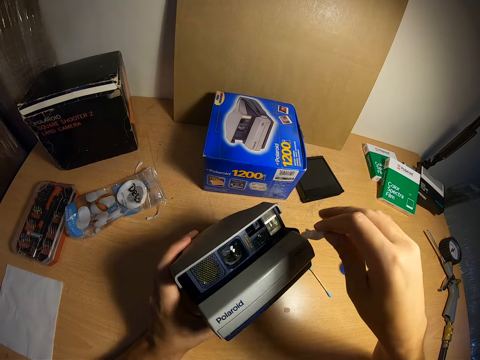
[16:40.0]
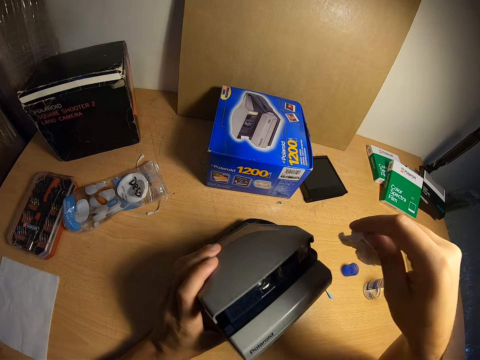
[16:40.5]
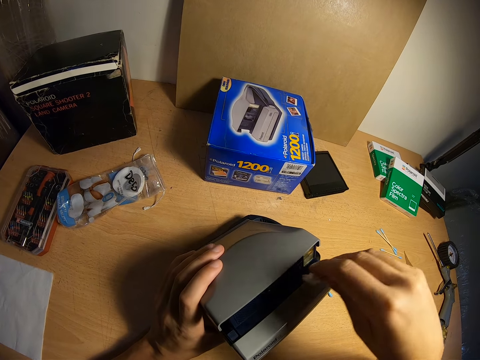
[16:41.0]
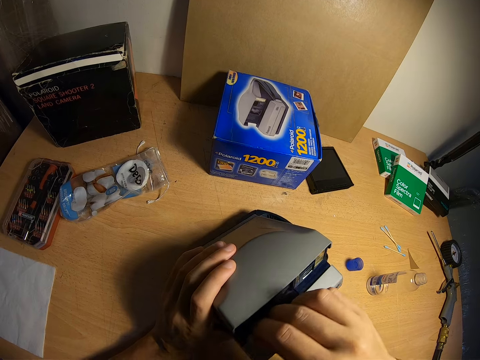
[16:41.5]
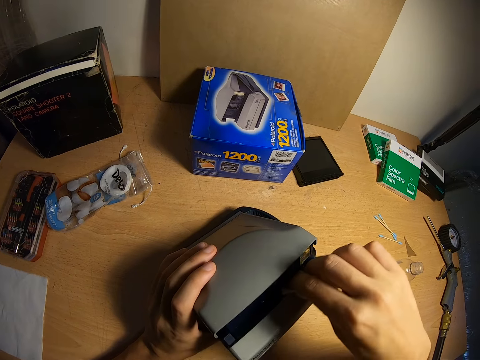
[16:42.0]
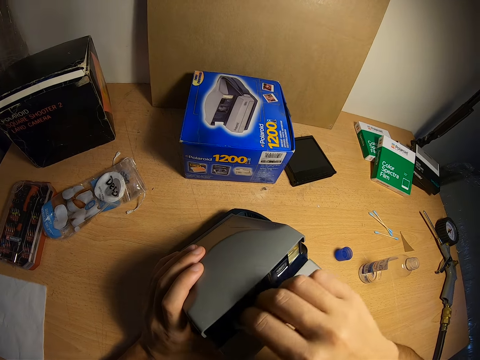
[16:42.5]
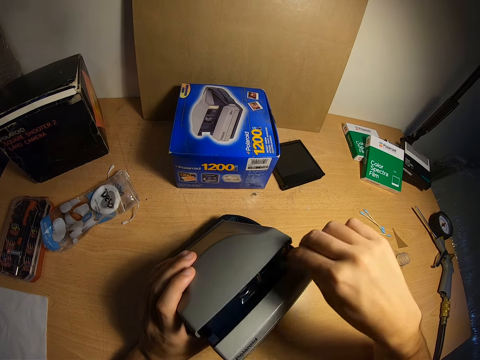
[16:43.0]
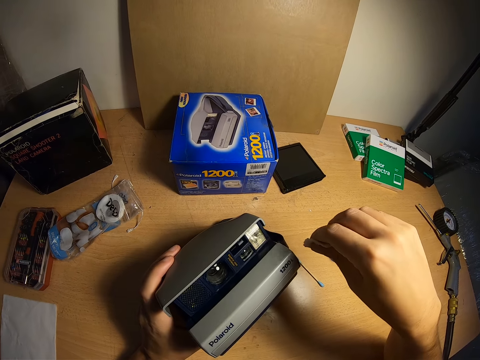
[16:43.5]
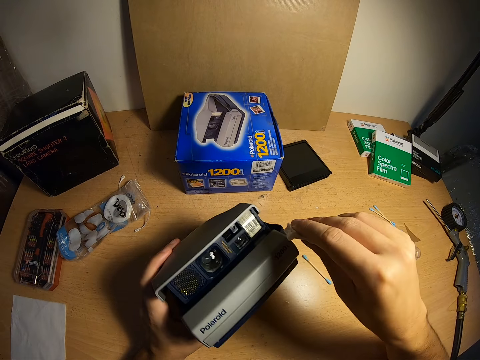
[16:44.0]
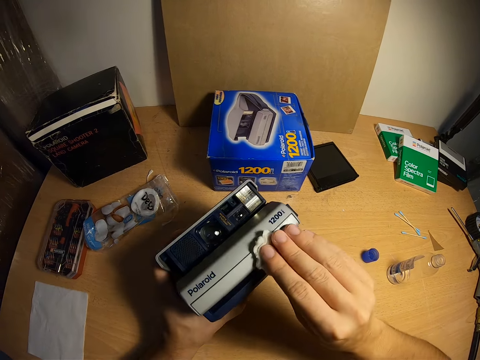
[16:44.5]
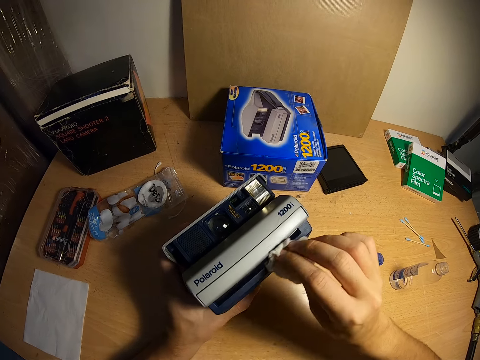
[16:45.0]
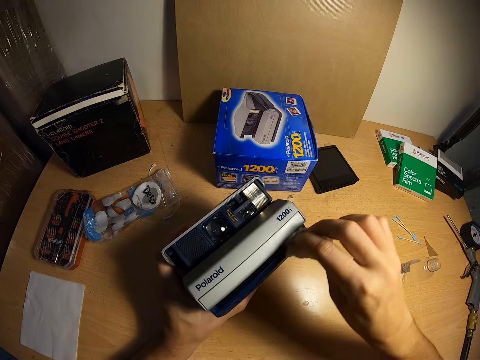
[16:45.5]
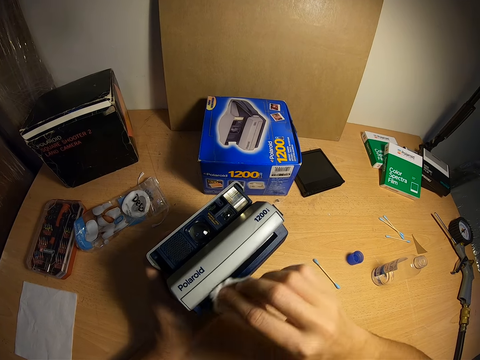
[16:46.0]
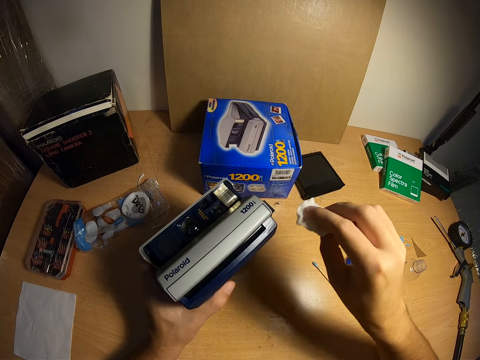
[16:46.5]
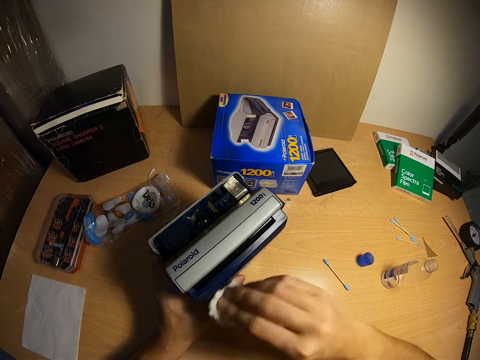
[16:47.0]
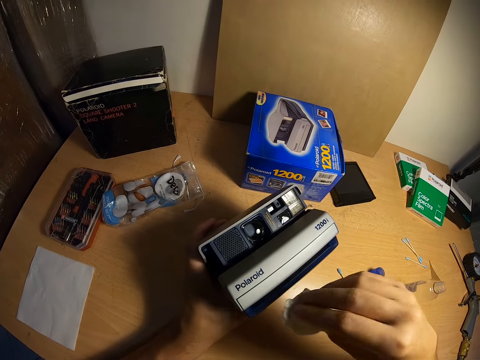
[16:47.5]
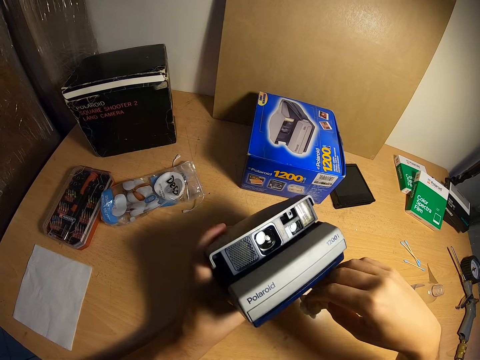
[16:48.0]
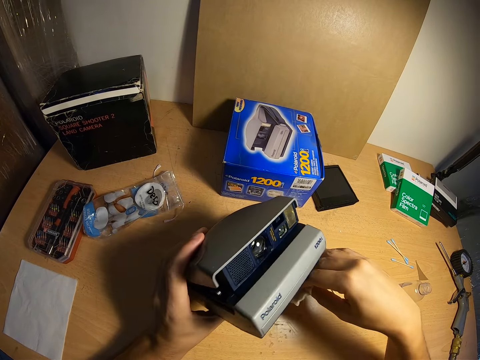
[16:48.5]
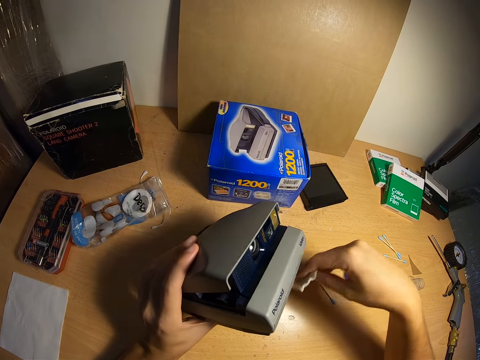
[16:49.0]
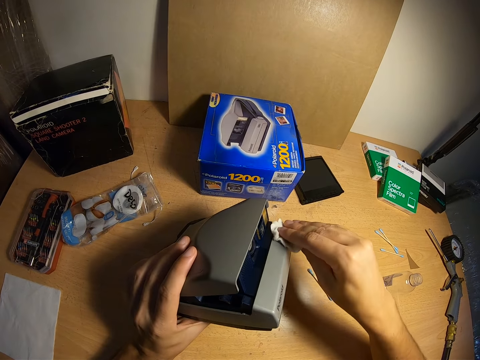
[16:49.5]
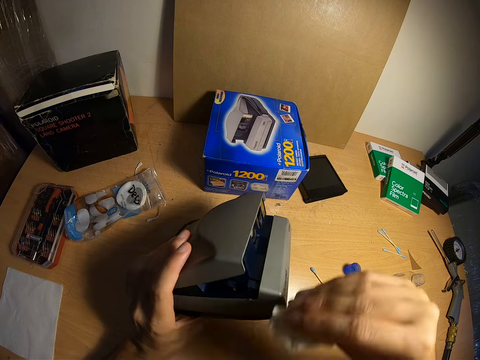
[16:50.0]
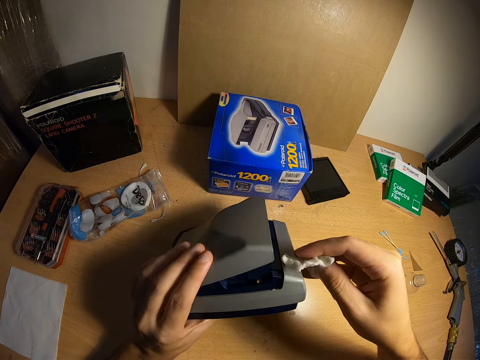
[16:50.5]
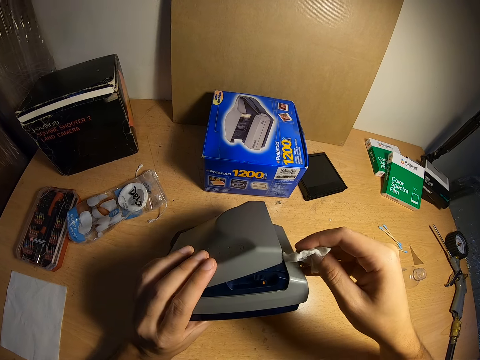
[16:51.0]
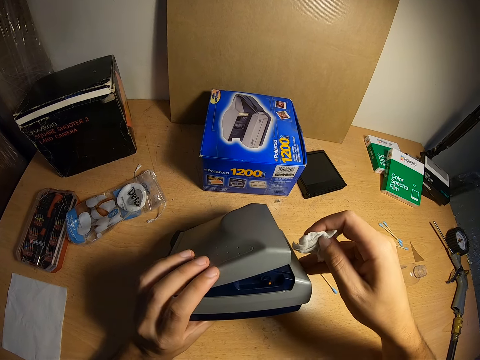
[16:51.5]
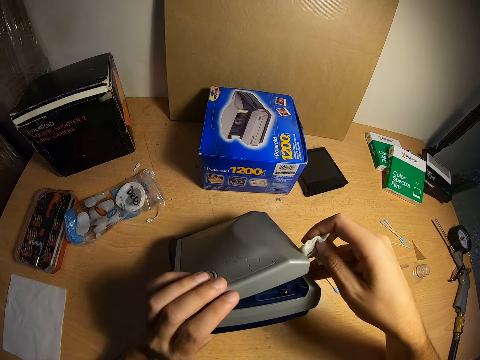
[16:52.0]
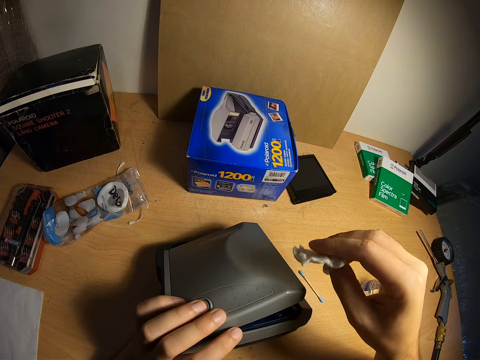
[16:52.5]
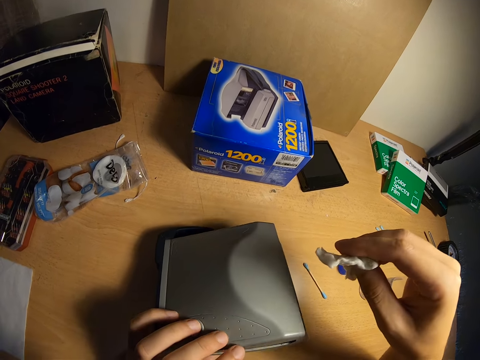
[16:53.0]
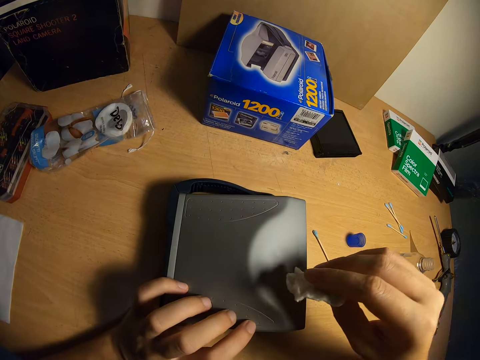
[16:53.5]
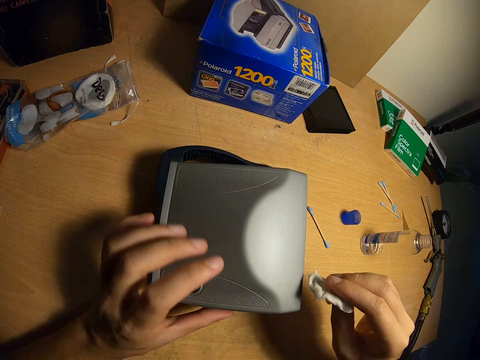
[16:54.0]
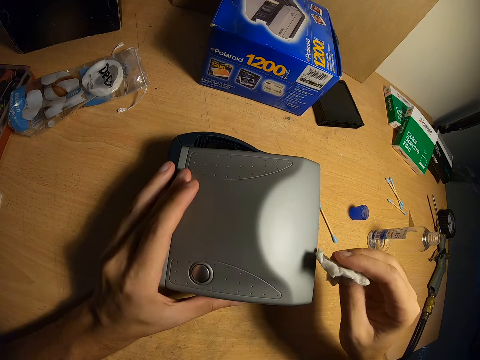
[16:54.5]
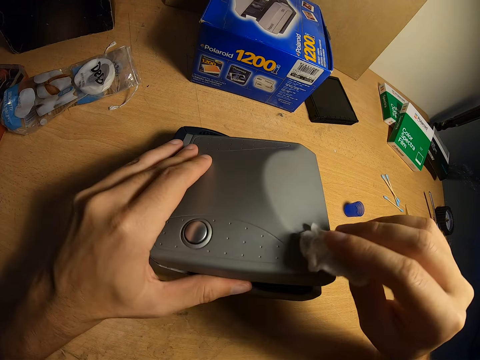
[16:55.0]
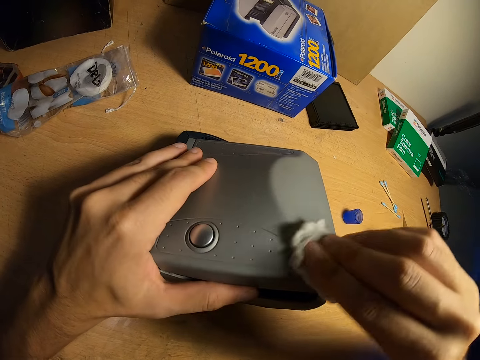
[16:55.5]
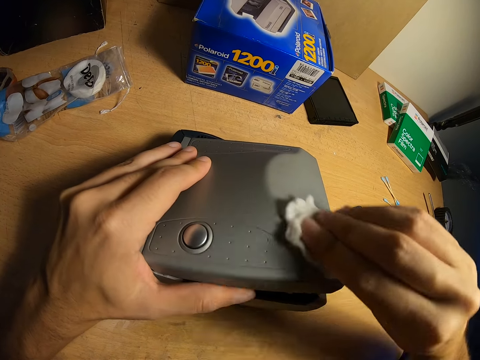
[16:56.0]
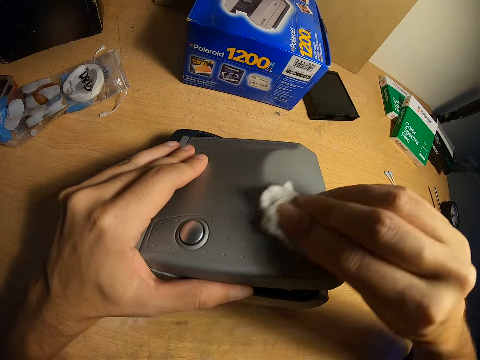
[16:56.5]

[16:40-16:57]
The camera wearer tilts the Polaroid camera with his left hand. He cleans the Polaroid camera with the cotton wool in his right hand. He tilts the Polaroid camera with his left hand. He rotates the Polaroid Spectra. He cleans the Polaroid camera with the cotton wool in his right hand. He rotates the Polaroid Spectra. He leaves the Polaroid camera on the table. He holds the Polaroid camera with his left hand. He raises the Polaroid camera with his left hand. He cleans the Polaroid camera with the cotton wool in his right hand.

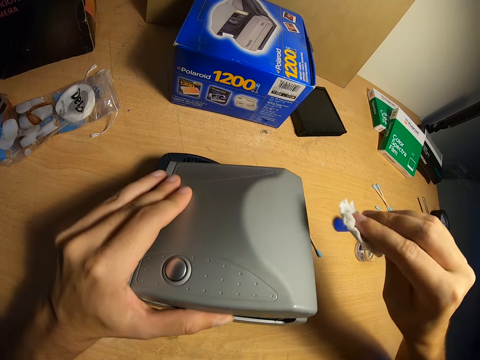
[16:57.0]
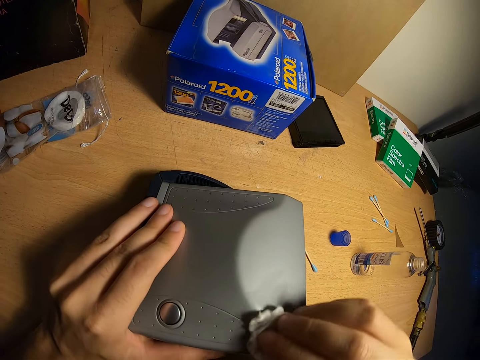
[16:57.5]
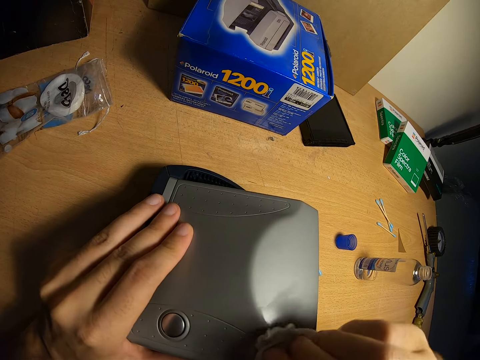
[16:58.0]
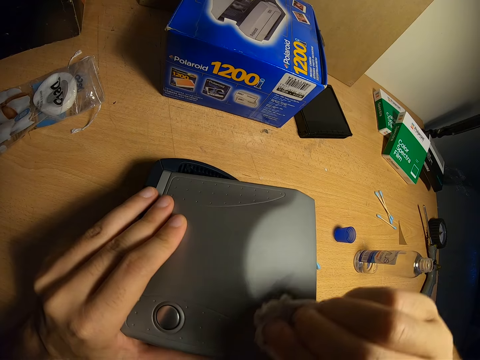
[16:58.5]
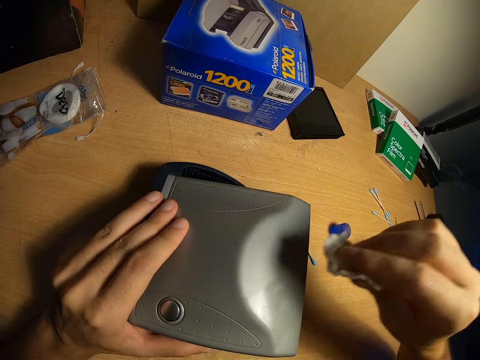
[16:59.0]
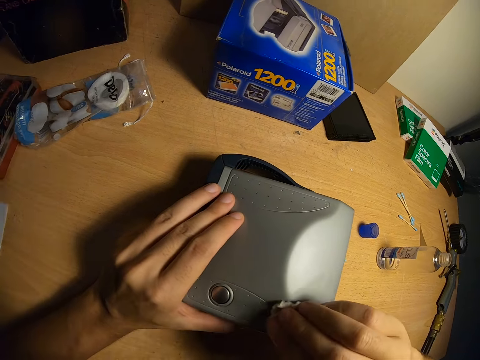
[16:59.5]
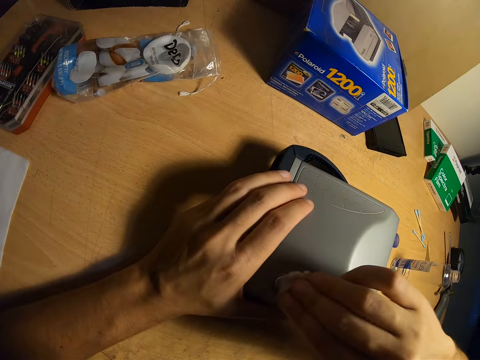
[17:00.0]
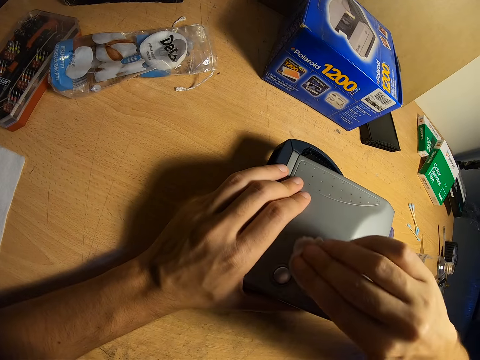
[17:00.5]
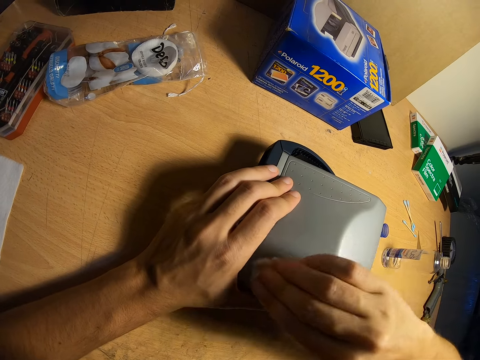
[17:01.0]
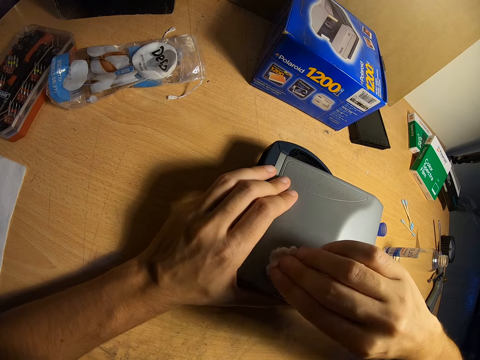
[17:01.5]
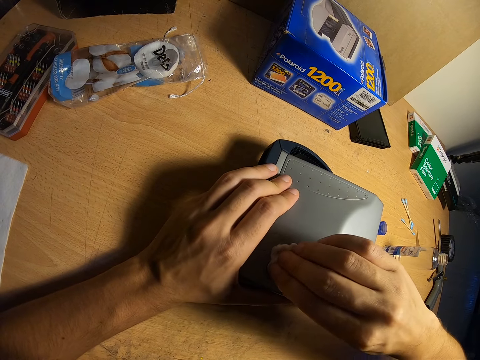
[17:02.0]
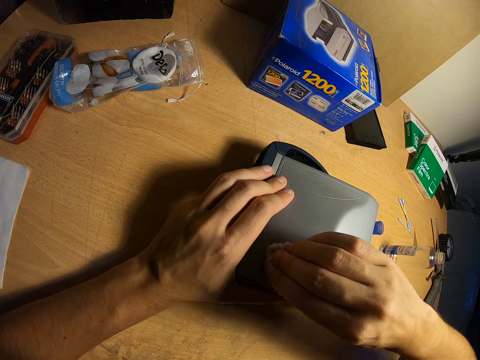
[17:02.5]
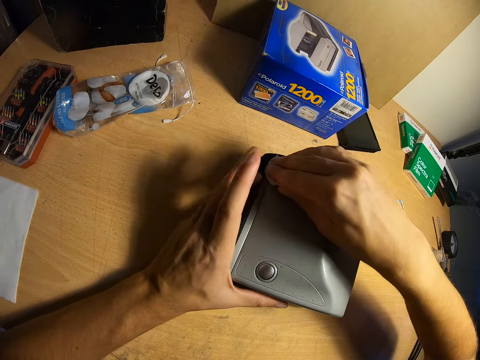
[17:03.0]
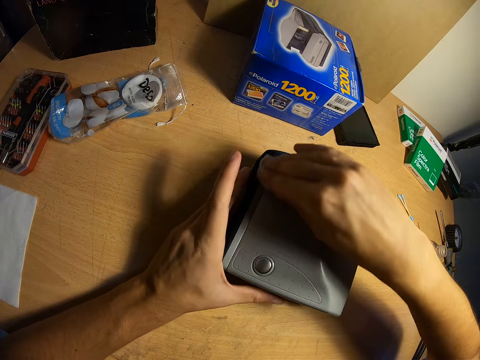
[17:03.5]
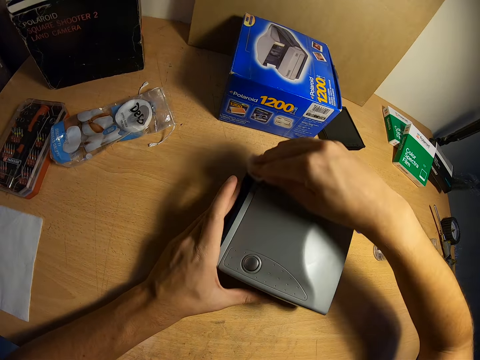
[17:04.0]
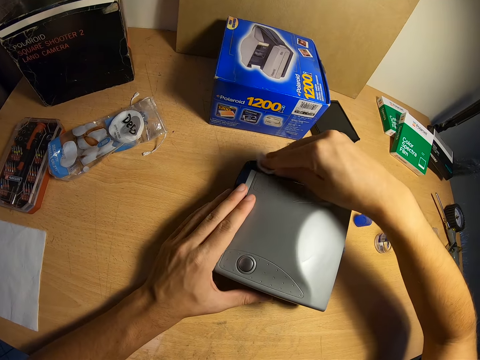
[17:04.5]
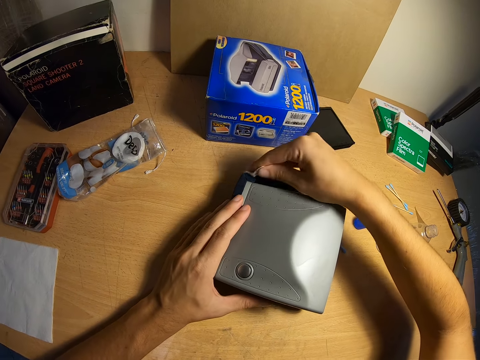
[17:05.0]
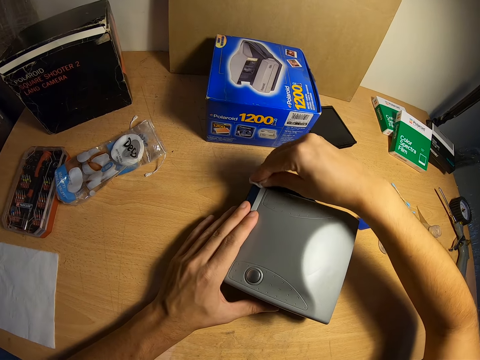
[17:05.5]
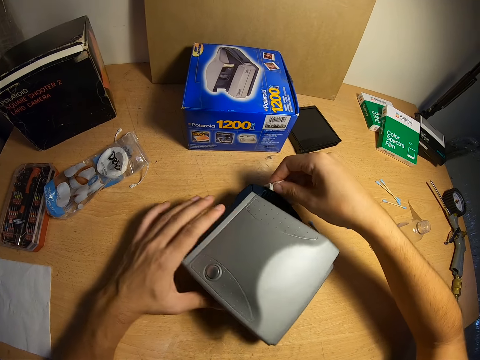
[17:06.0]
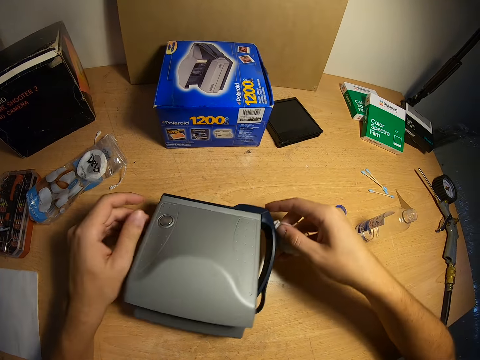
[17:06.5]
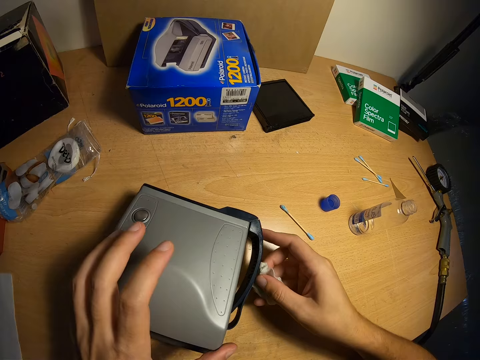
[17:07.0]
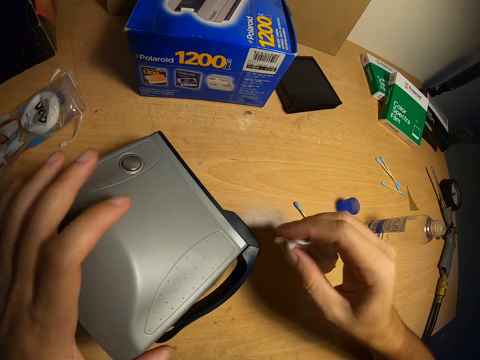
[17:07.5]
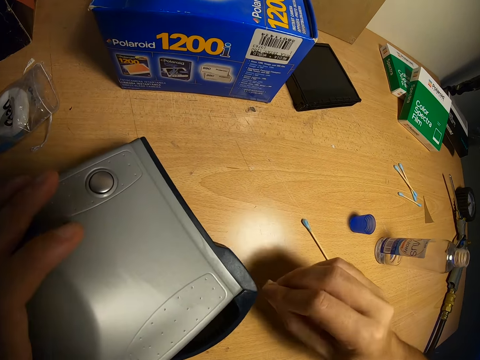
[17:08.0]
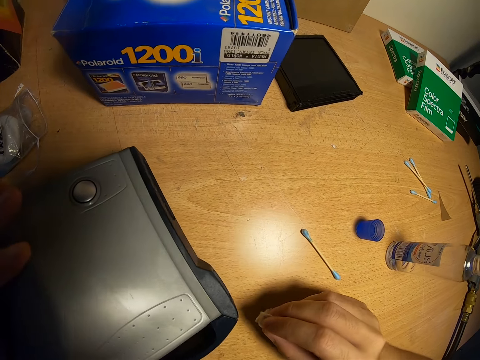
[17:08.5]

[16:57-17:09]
The camera wearer lowers the Polaroid camera on the table. They turn the Polaroid camera with both hands.
